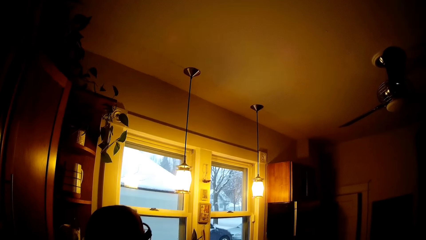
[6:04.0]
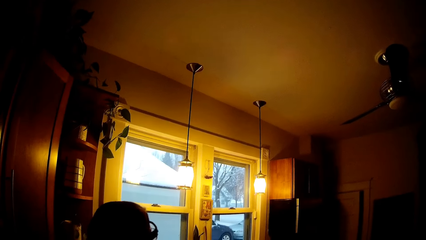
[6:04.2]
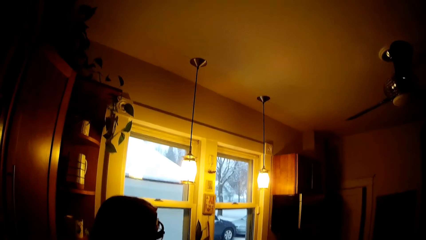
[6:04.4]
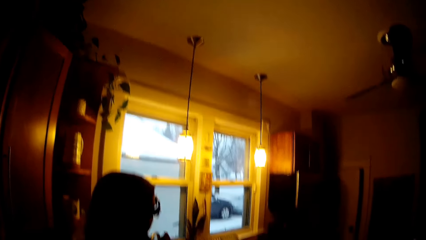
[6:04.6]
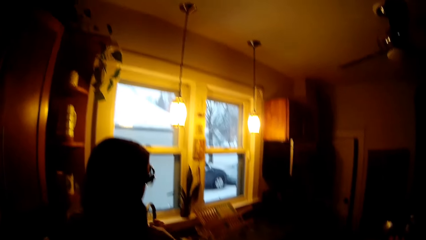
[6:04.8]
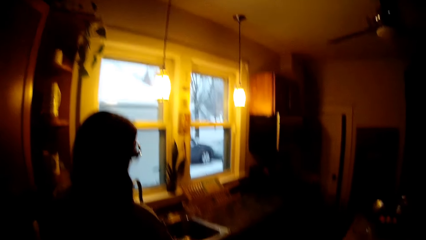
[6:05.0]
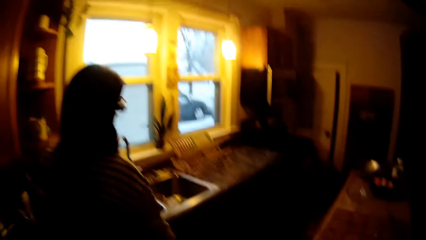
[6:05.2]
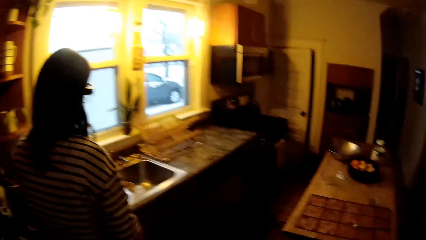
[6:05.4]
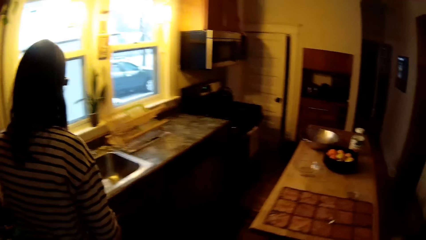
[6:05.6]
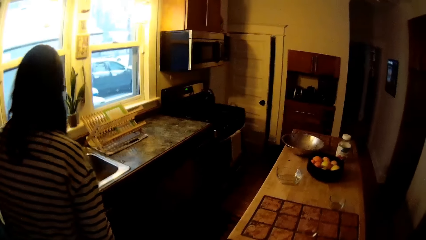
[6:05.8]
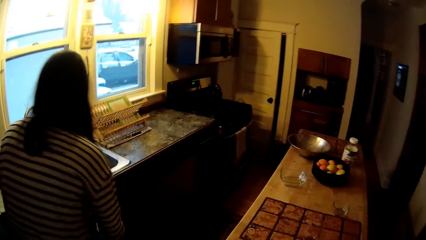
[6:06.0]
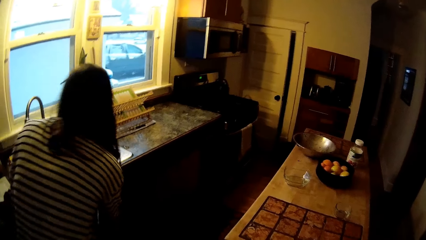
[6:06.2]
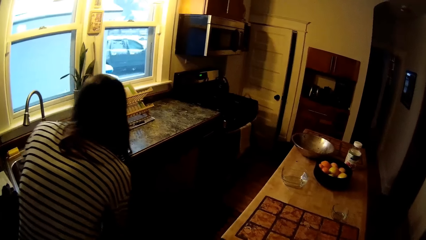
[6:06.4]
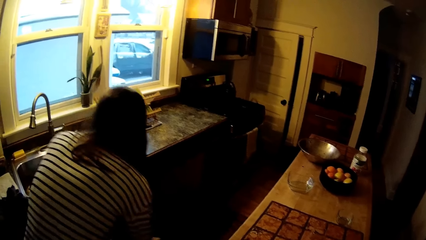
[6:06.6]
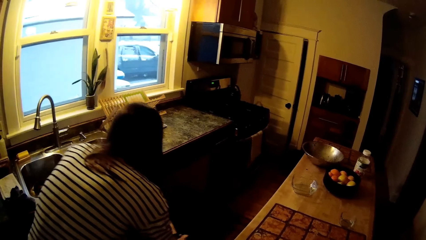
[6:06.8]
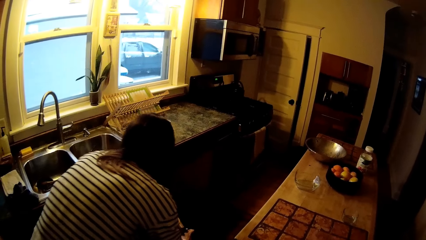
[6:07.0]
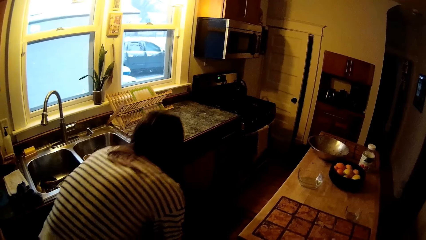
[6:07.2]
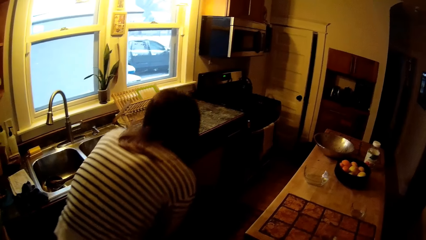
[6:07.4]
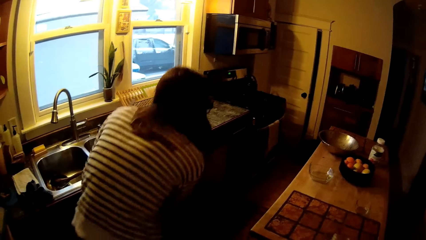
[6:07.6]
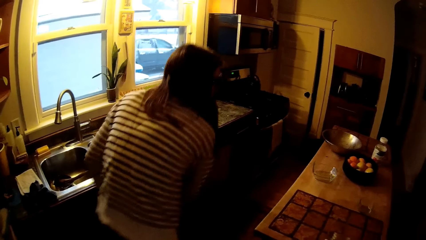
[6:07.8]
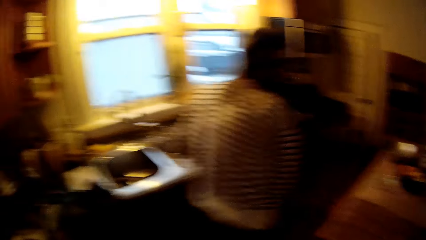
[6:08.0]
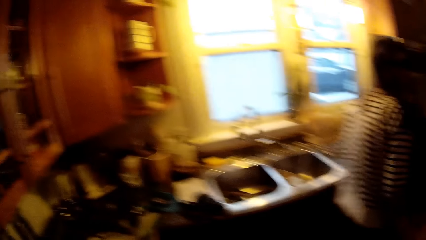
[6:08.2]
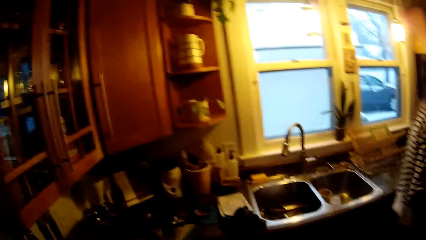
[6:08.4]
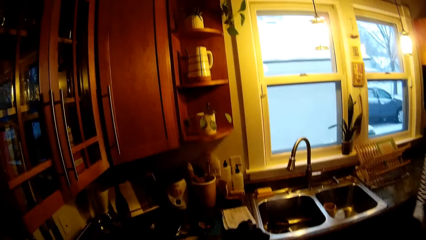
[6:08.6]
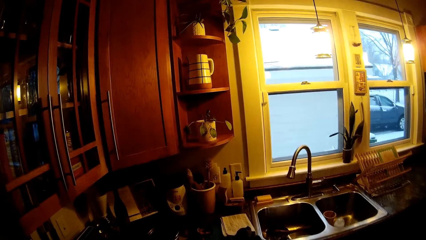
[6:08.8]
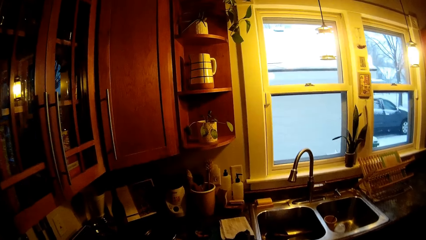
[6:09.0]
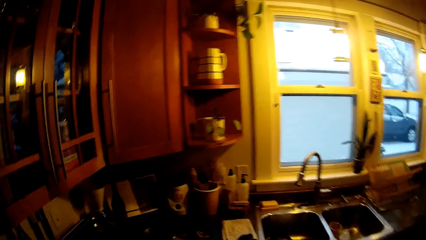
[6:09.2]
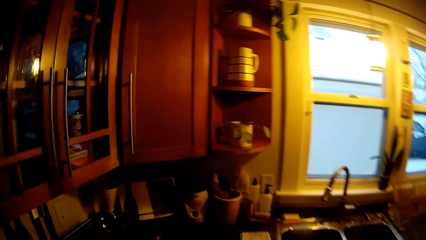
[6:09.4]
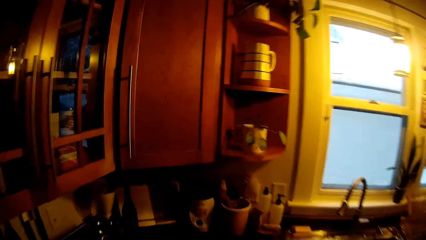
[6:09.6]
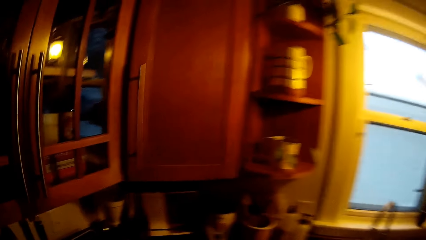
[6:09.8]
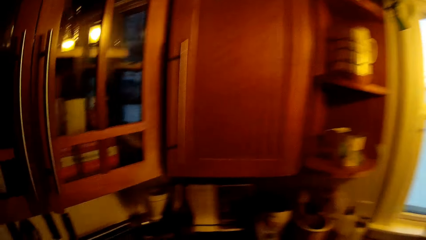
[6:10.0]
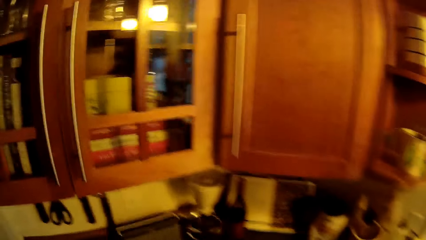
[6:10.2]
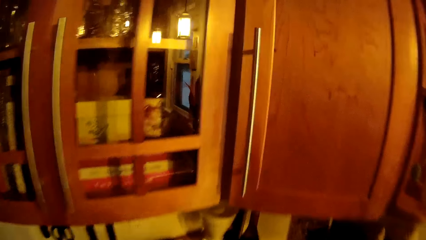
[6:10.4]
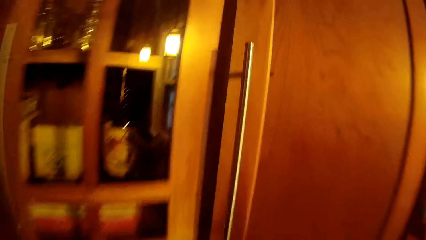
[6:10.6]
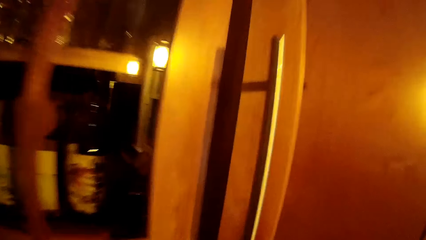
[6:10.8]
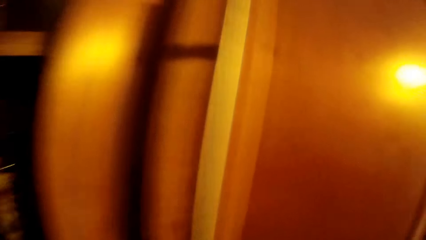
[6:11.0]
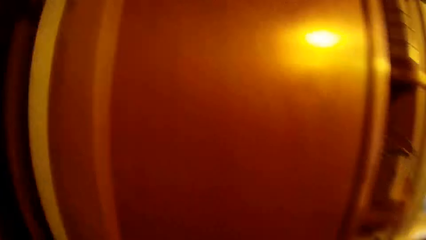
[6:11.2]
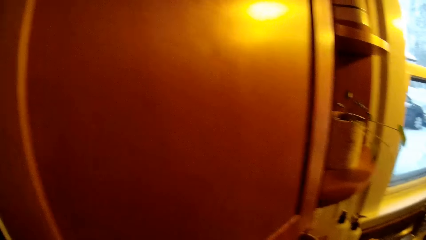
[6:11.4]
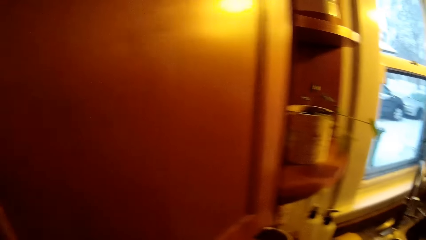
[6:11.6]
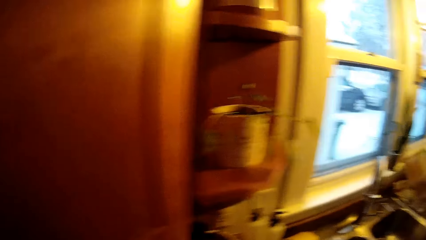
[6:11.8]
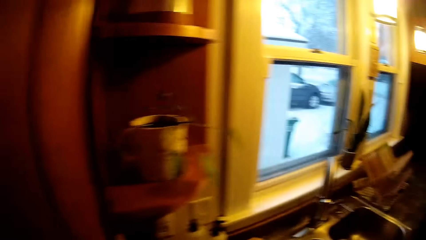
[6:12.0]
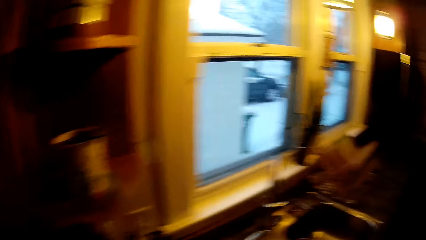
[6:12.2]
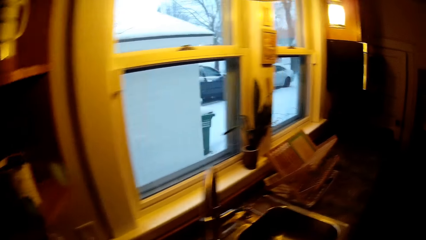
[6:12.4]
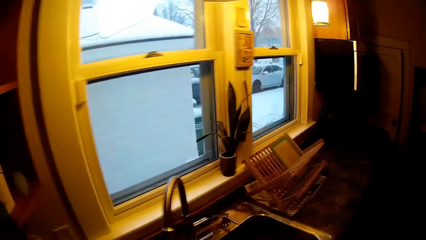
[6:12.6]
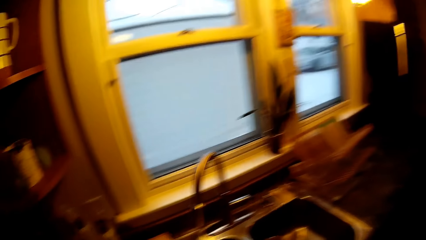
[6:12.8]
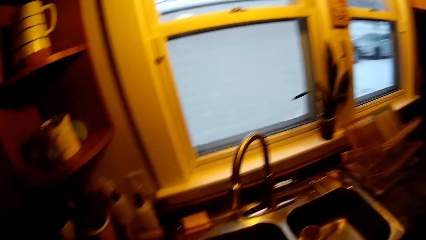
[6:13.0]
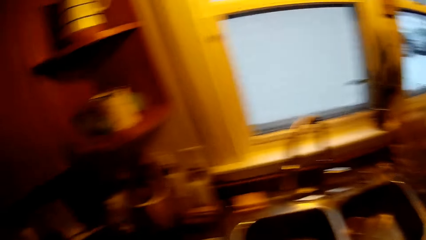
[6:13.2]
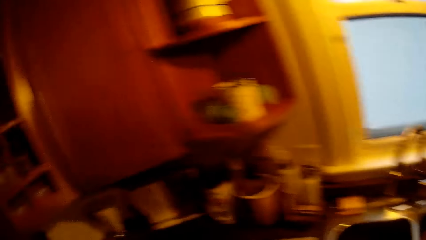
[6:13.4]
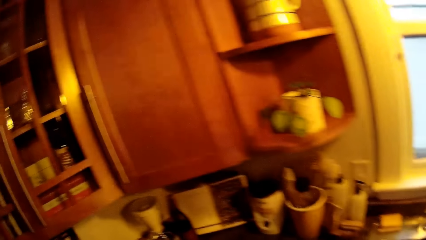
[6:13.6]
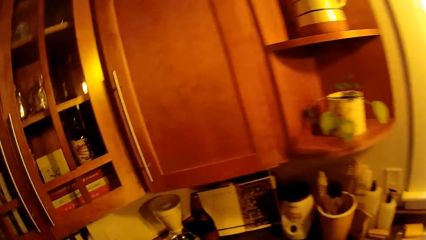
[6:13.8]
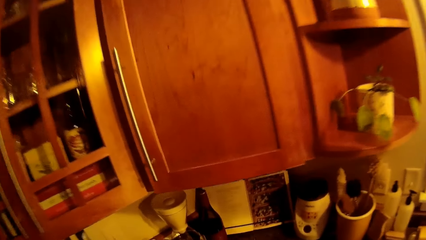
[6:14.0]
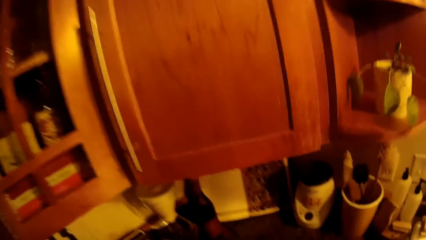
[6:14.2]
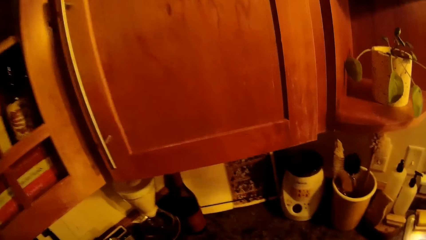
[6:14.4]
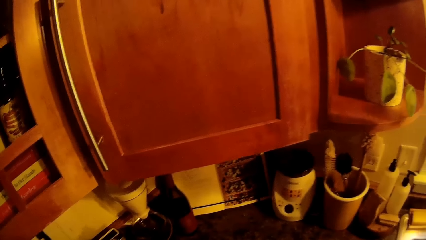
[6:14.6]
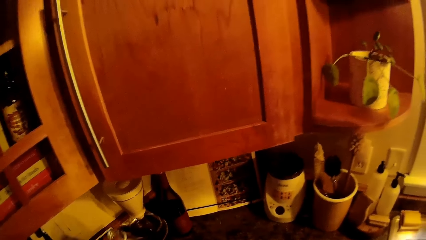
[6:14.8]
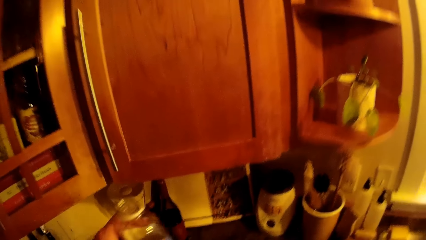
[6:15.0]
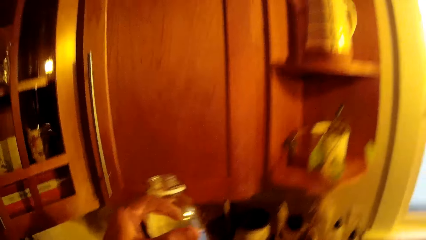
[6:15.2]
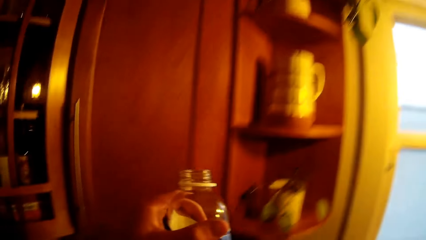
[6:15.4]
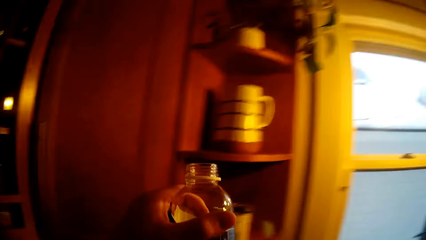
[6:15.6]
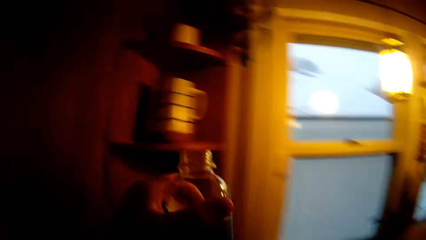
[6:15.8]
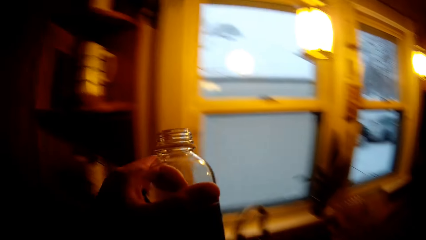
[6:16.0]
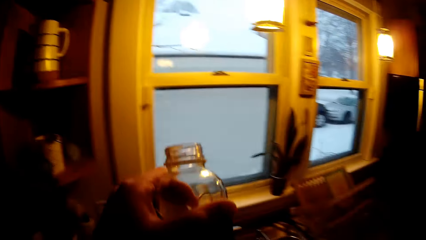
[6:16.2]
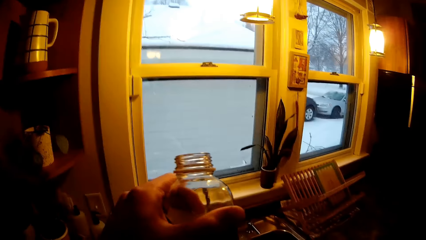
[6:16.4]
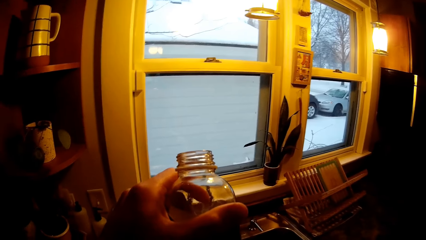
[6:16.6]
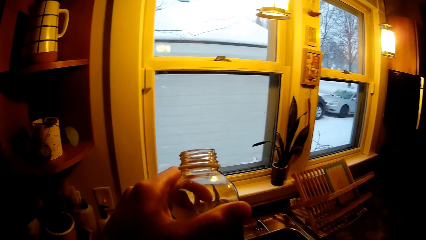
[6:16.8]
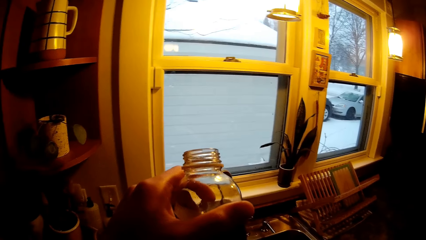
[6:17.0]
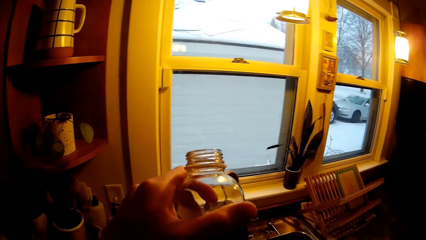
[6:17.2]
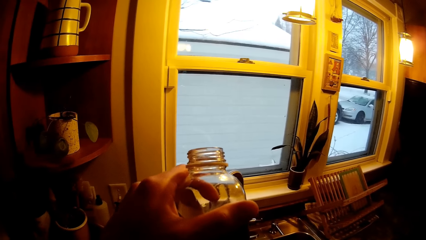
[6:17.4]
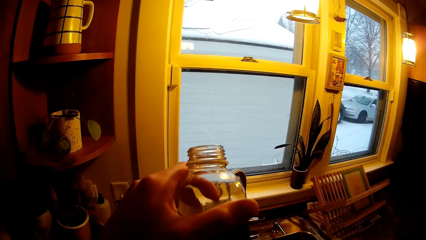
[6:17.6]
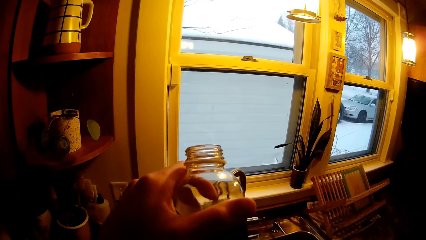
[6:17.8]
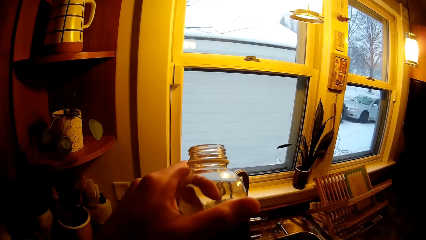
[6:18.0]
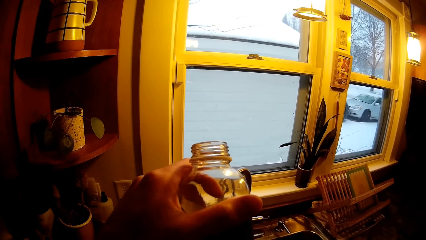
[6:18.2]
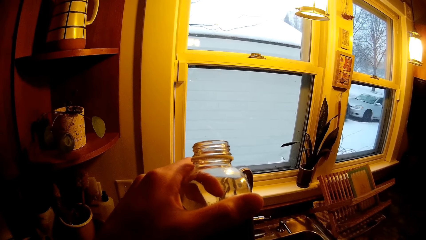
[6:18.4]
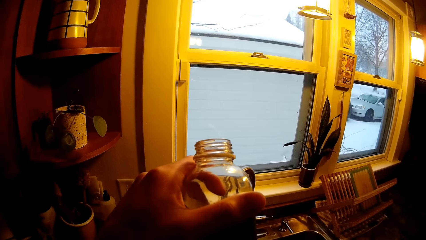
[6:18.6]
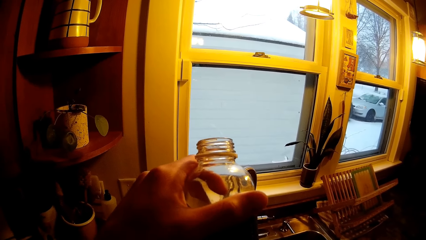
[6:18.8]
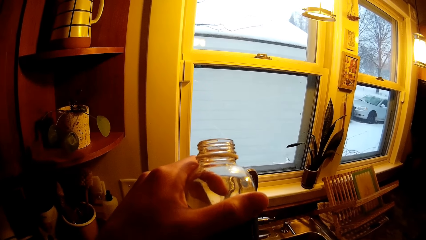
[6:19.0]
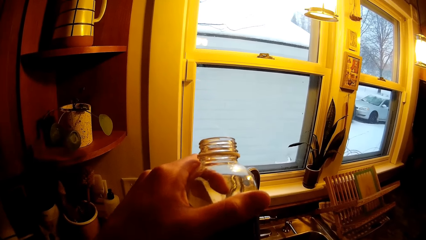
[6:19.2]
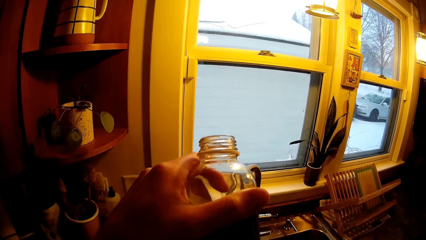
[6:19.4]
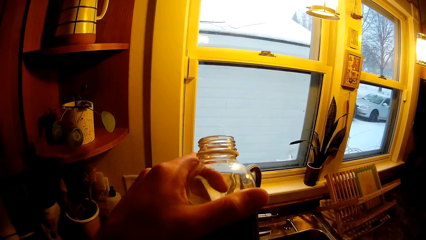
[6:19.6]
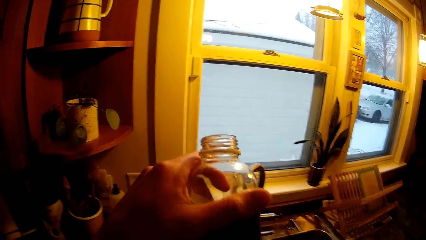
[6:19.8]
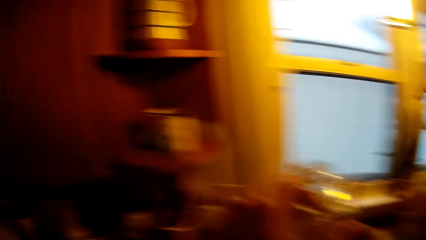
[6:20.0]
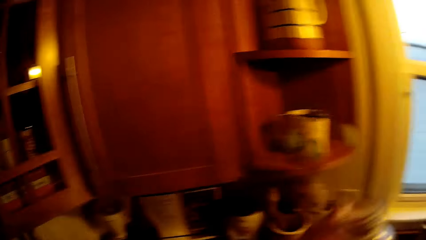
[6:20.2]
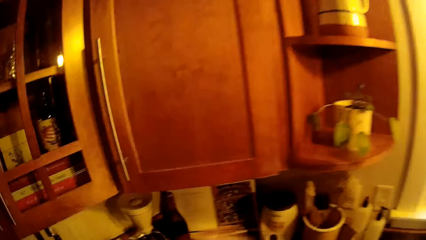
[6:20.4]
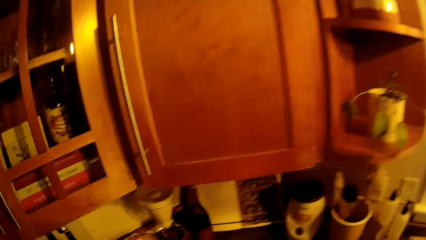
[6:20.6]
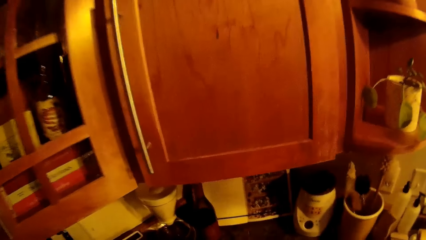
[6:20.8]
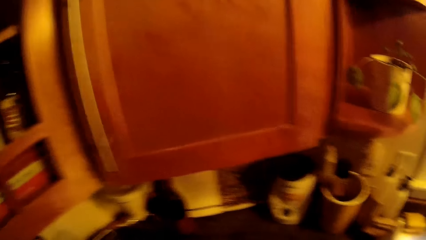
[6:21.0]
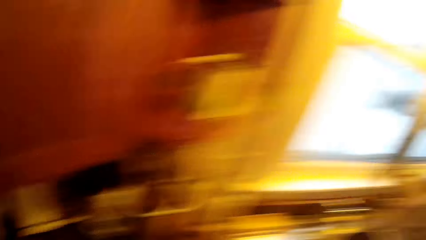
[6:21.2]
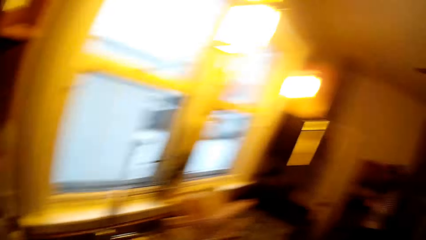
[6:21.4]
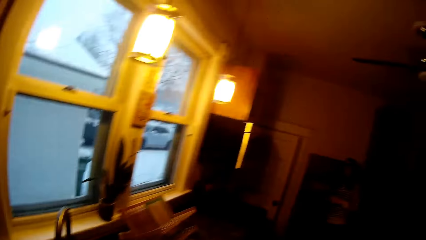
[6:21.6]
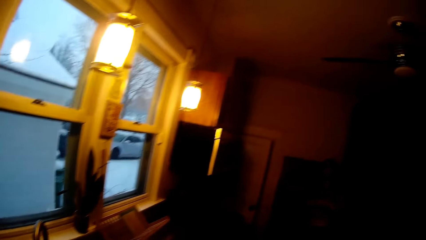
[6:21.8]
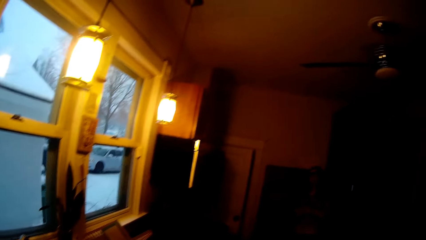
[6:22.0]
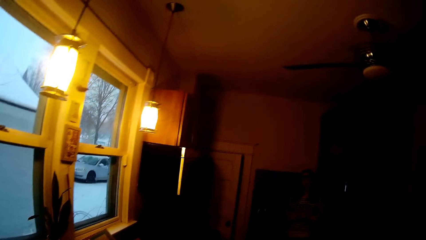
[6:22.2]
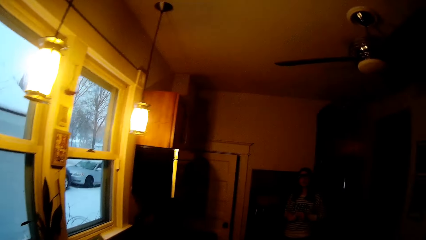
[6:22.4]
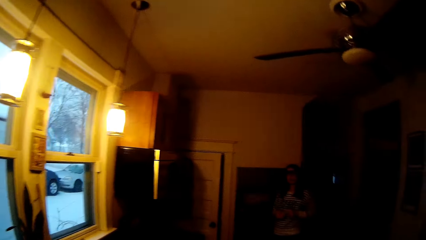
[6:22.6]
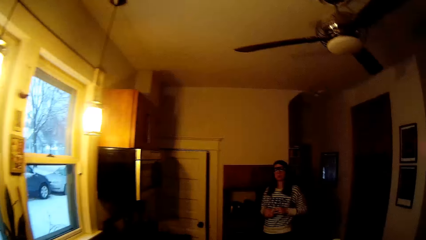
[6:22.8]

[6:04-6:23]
The woman goes to the cupboard under the sink. The camera wearer converses with the woman. He picks up a bottle of water from the kitchen counter with his left hand. He walks around the room.
